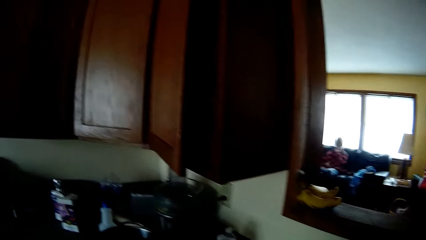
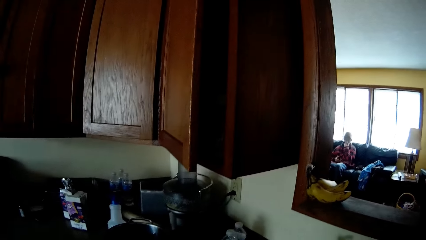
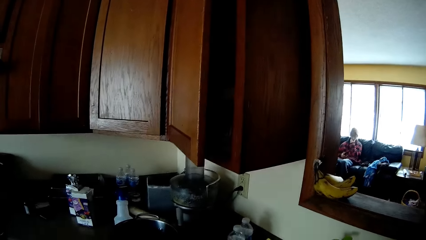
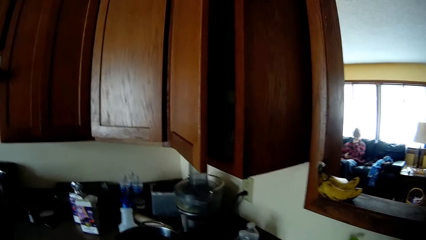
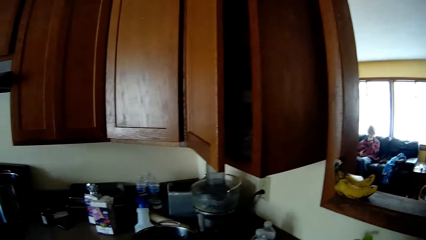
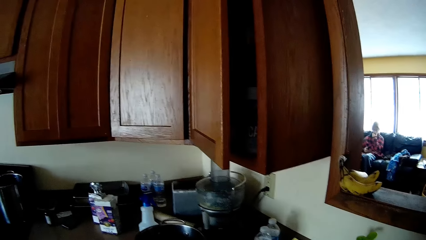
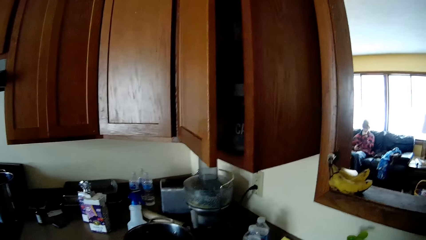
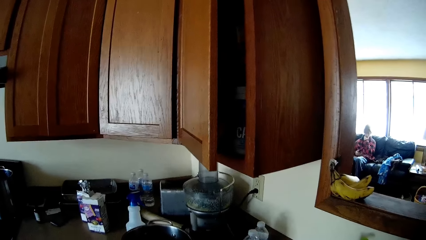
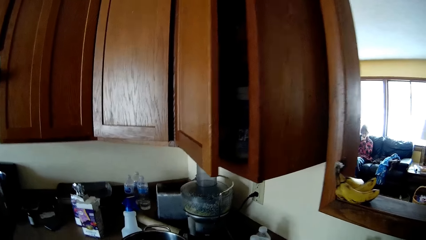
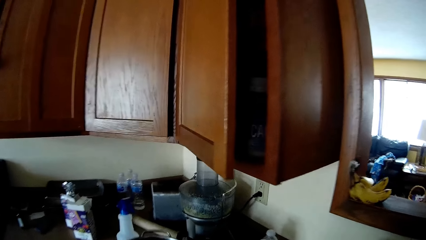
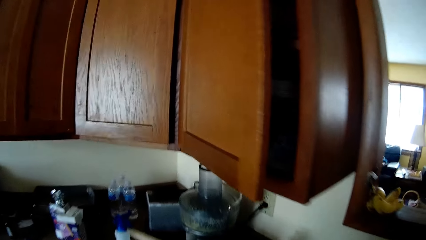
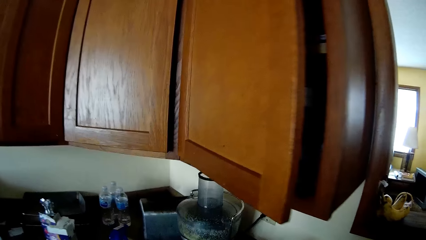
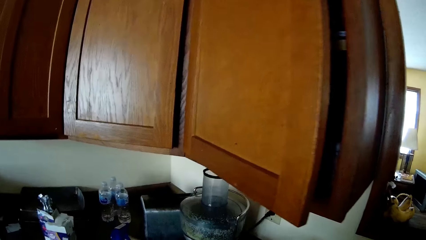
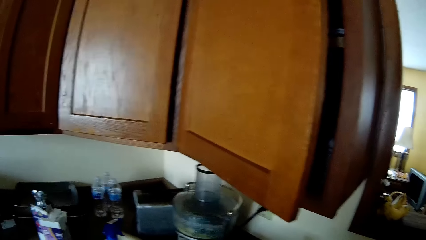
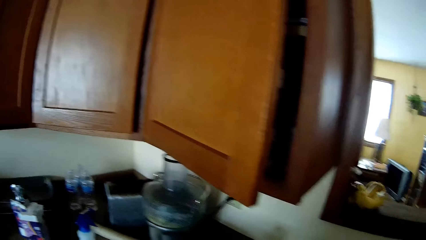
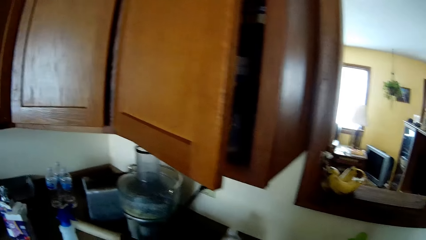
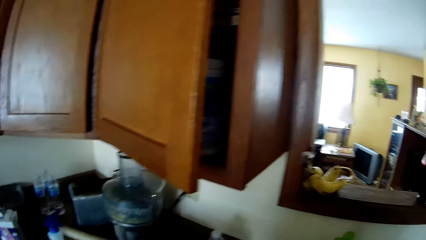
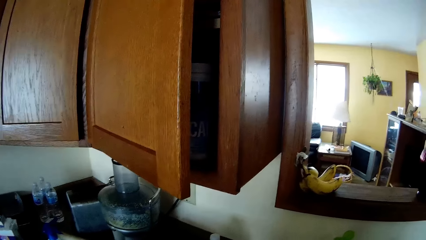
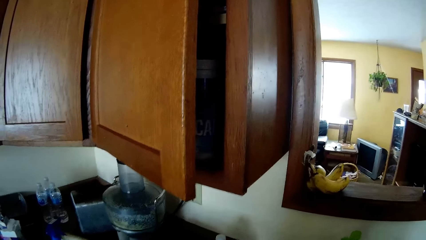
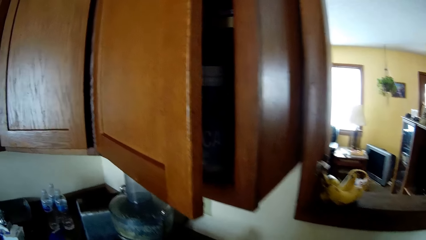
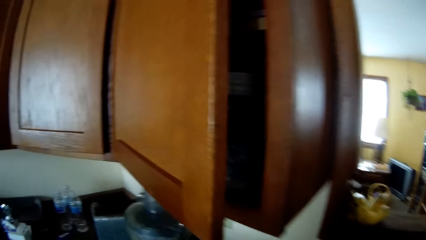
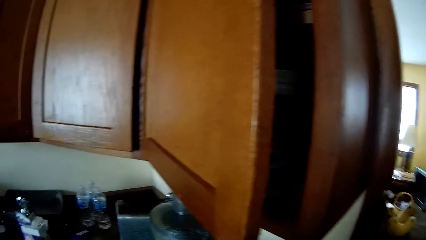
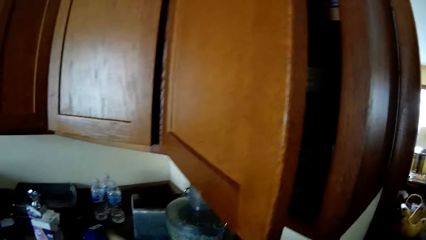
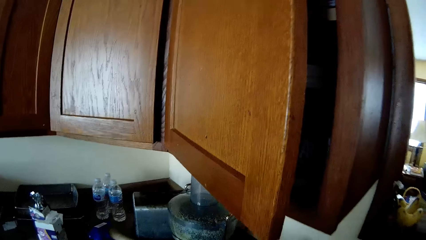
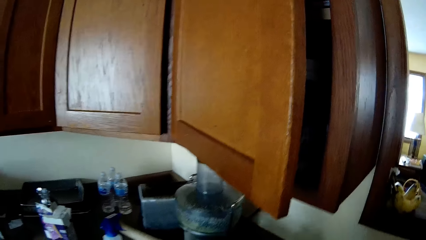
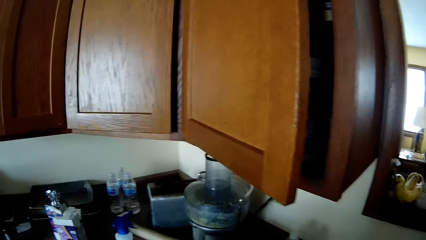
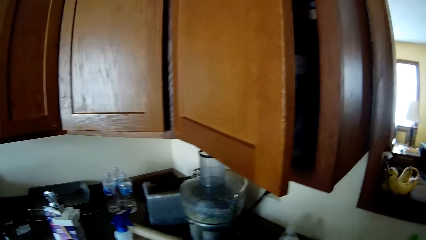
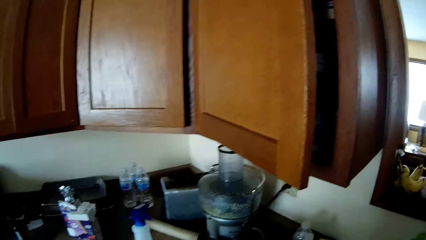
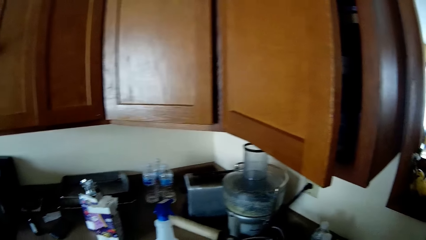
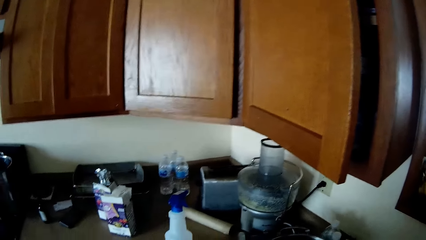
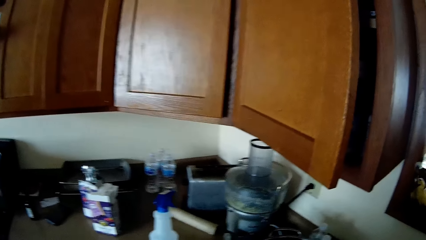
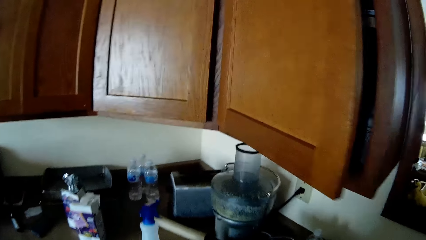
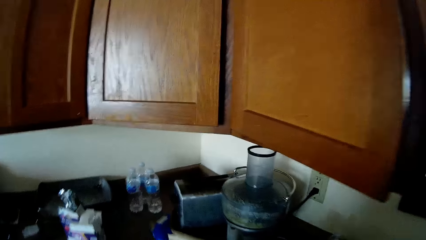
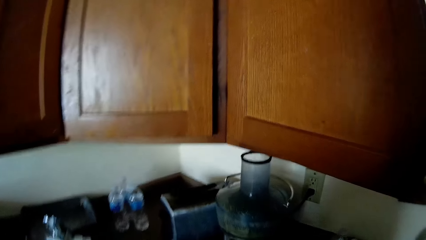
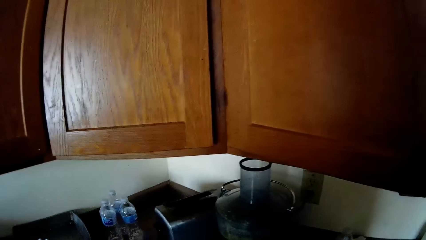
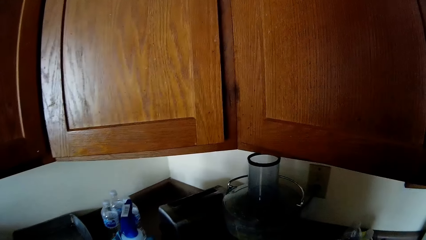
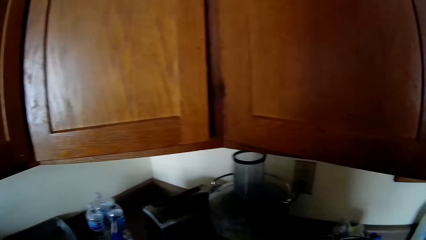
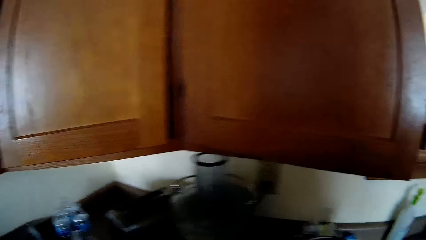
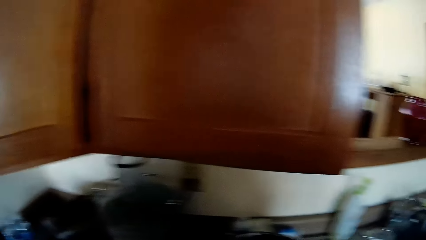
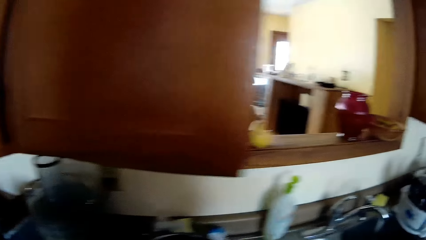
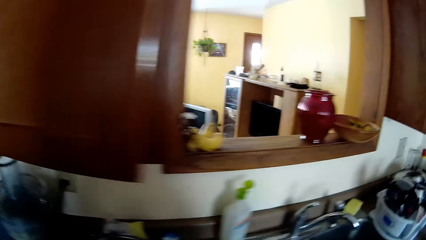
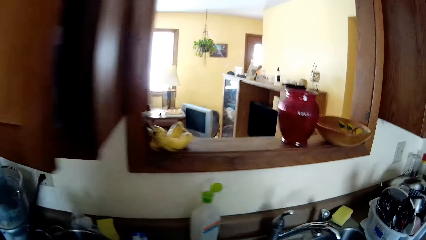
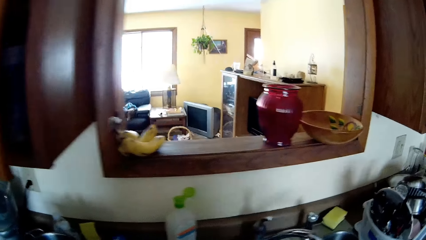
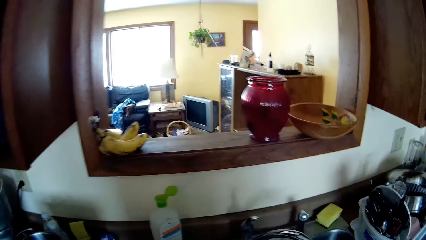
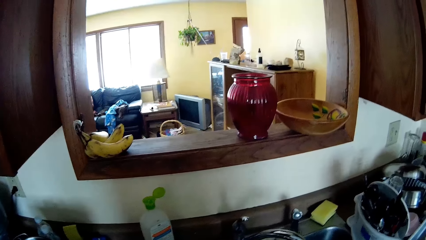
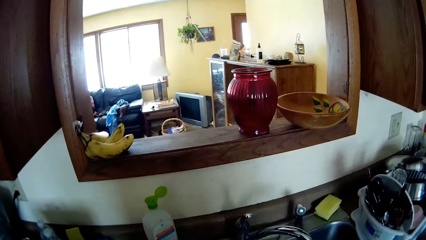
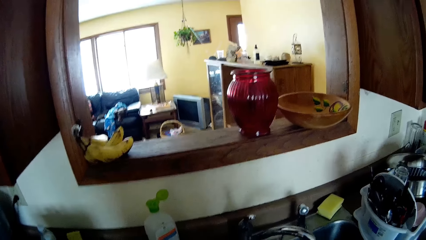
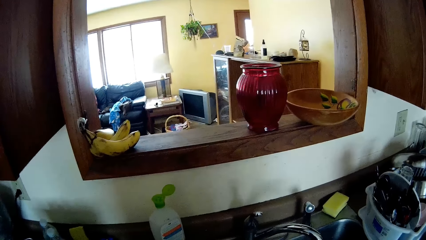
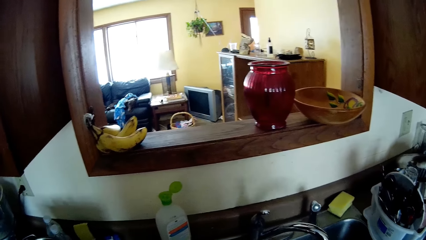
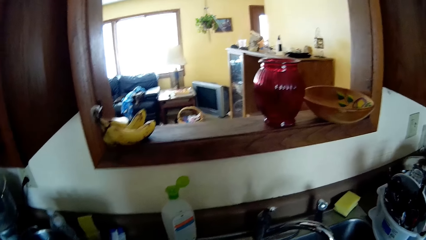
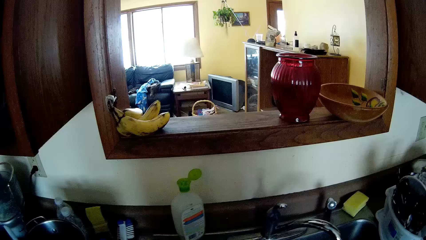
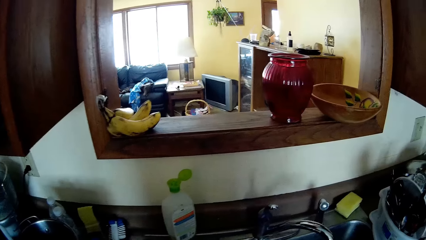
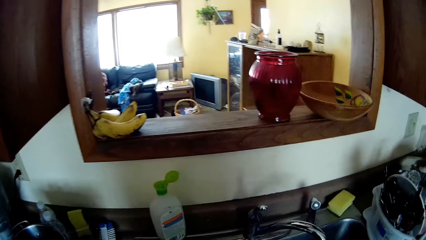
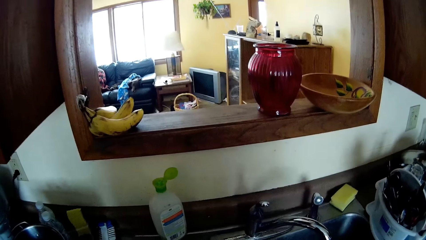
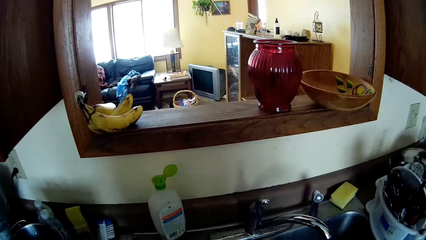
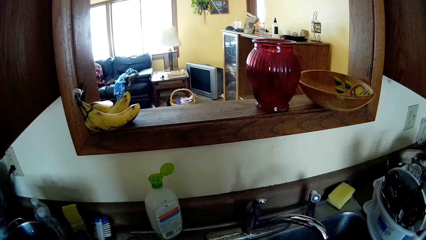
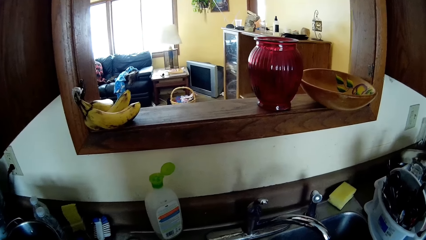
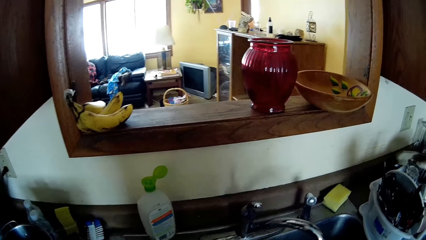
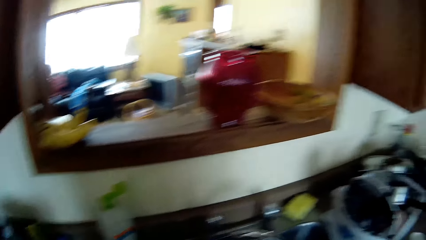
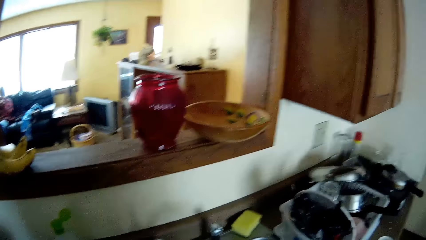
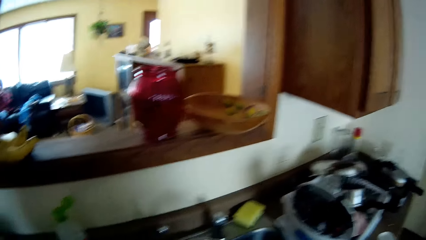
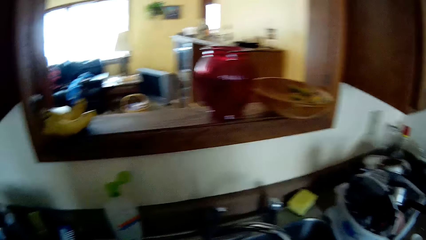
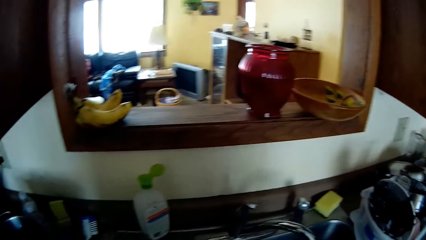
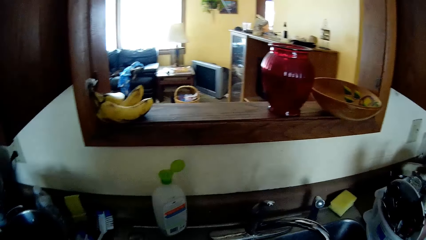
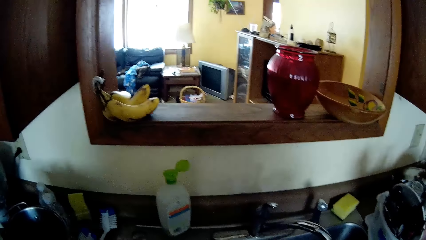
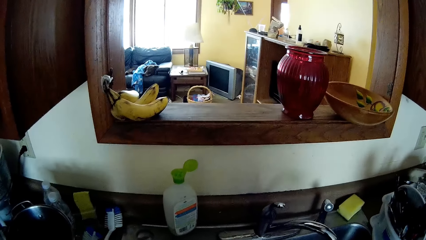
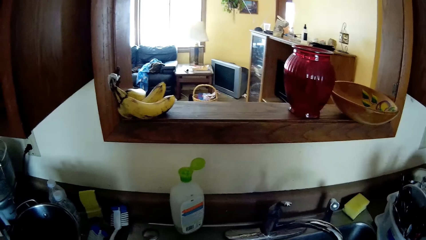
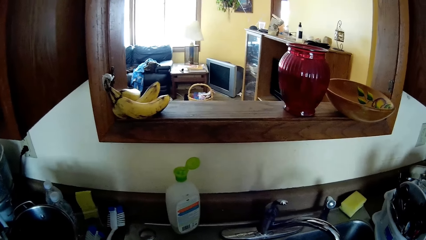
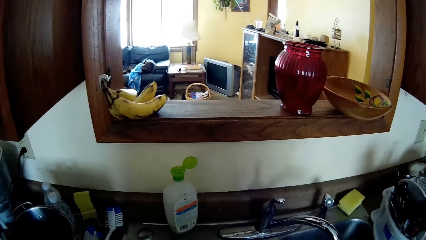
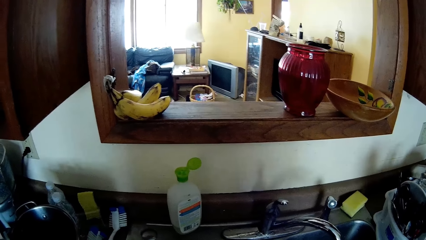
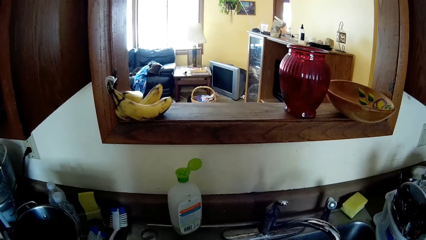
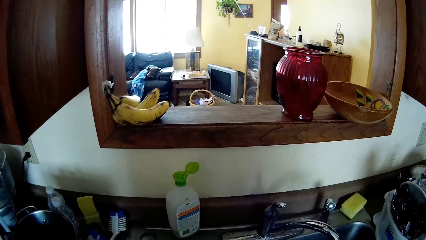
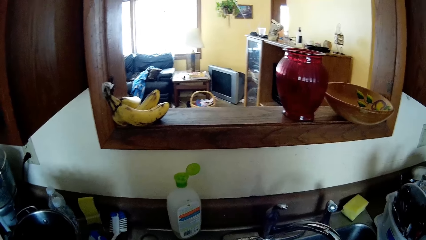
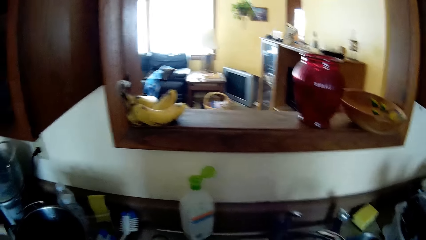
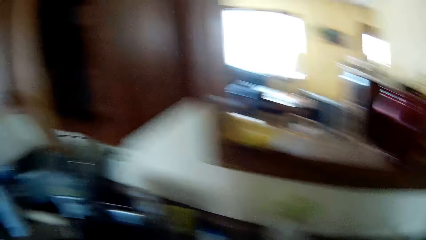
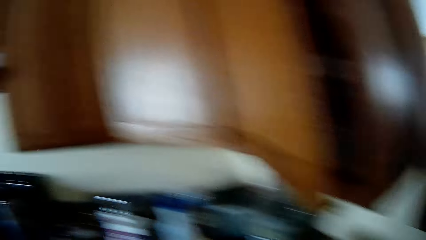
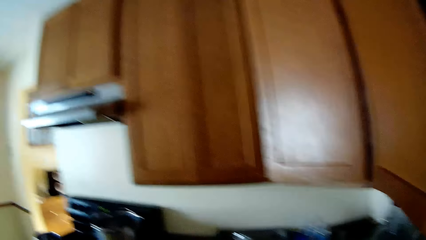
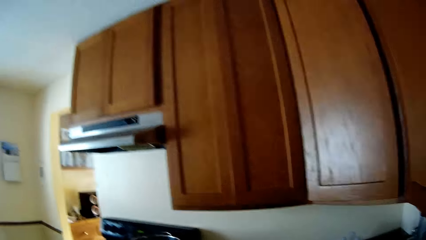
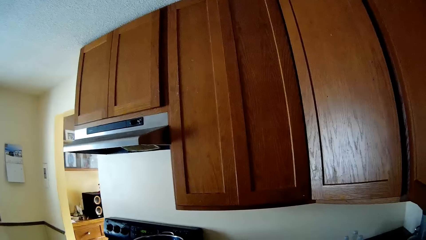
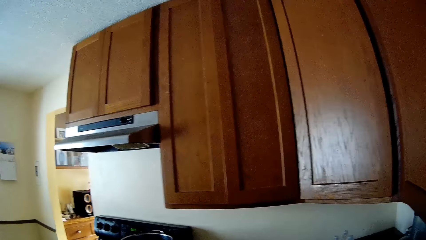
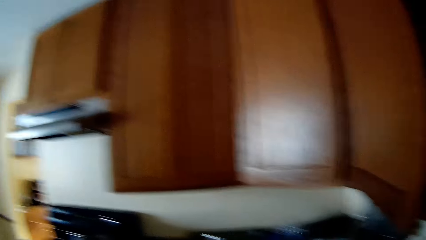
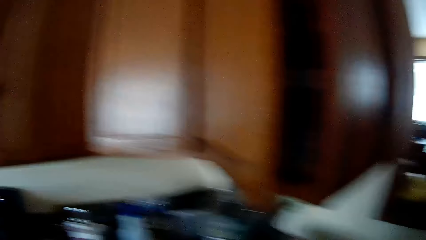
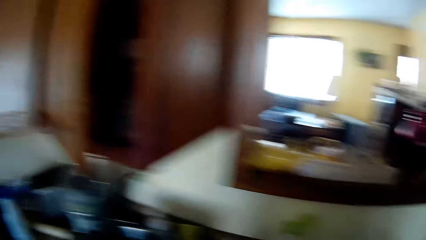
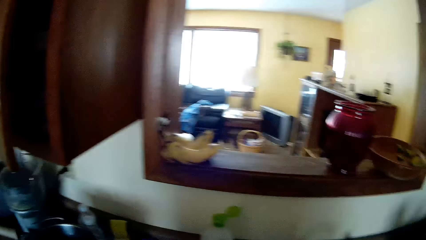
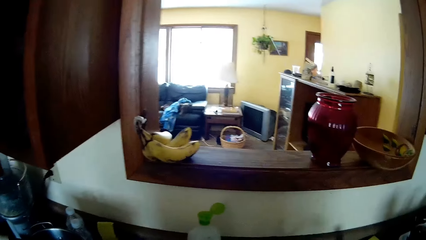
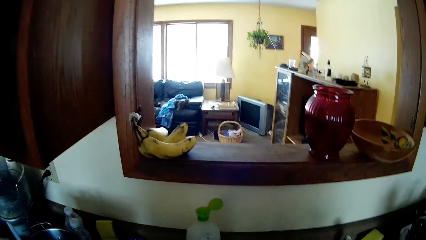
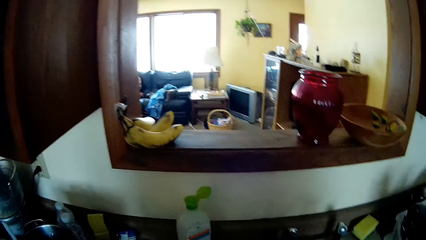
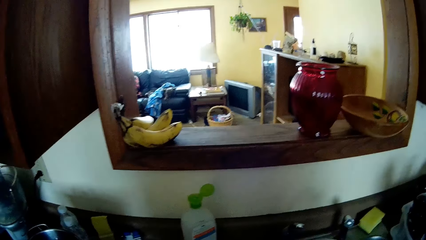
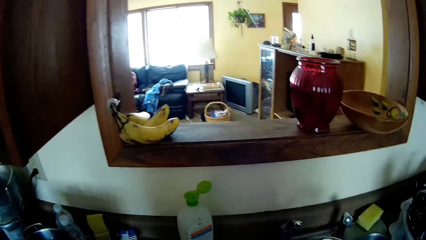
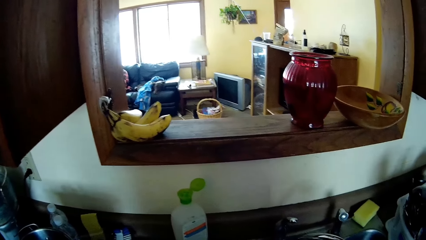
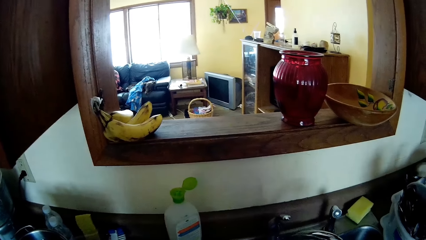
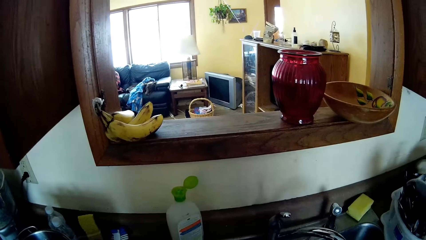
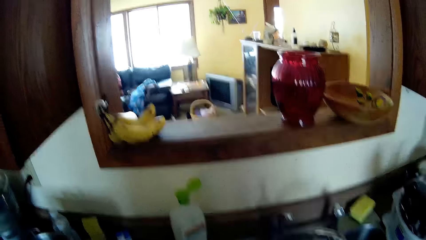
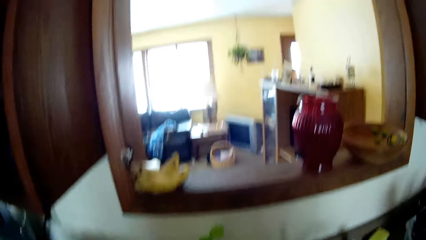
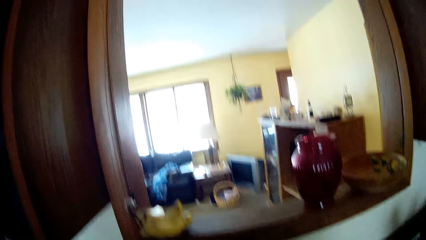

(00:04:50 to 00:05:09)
The camera wearer moves around. They move around again. They put something on the counter. They look around. They move around.
